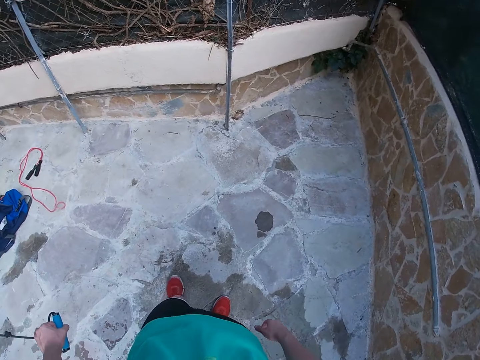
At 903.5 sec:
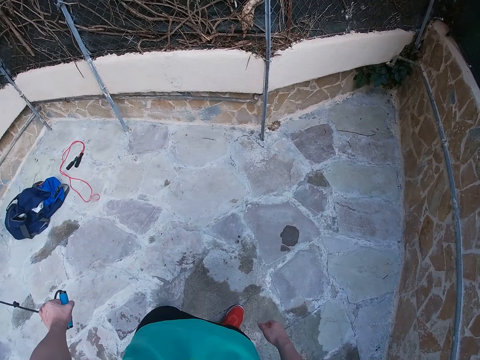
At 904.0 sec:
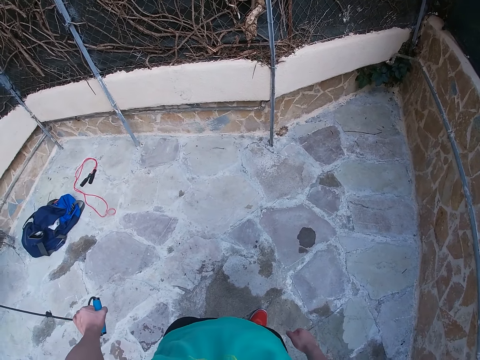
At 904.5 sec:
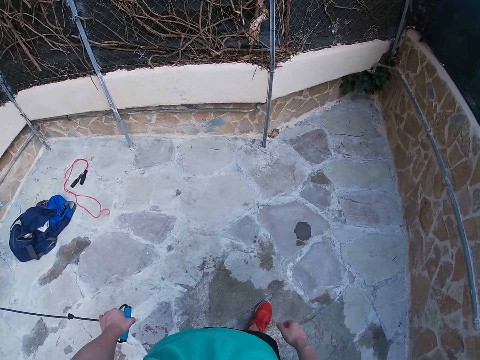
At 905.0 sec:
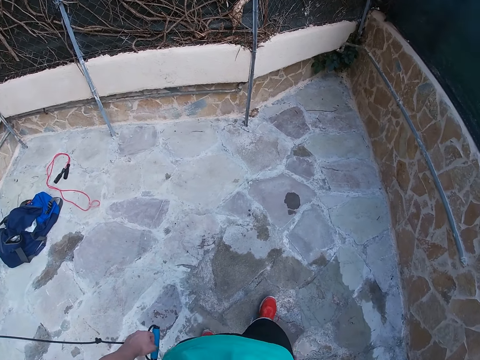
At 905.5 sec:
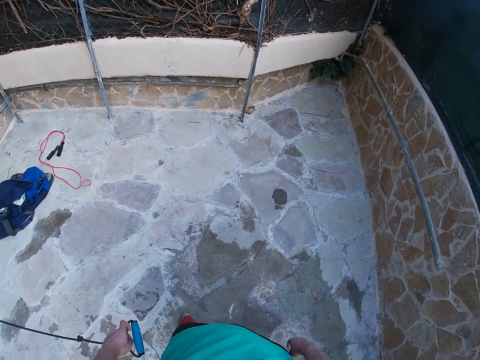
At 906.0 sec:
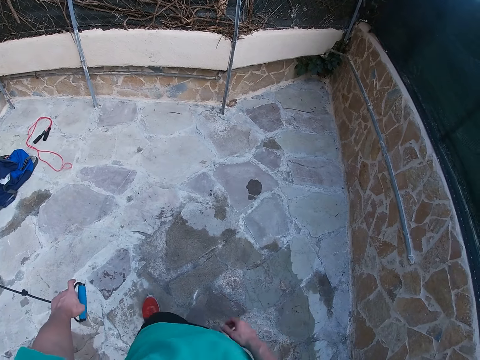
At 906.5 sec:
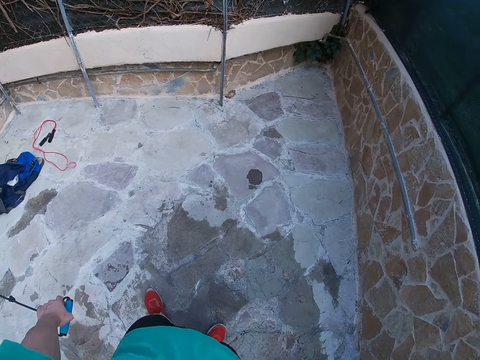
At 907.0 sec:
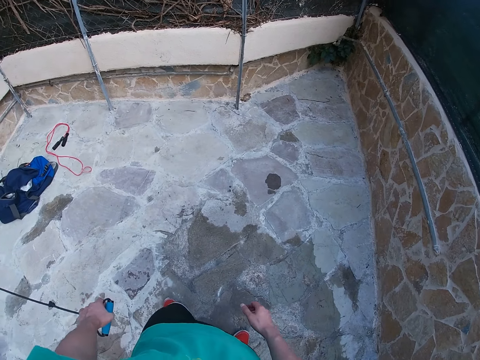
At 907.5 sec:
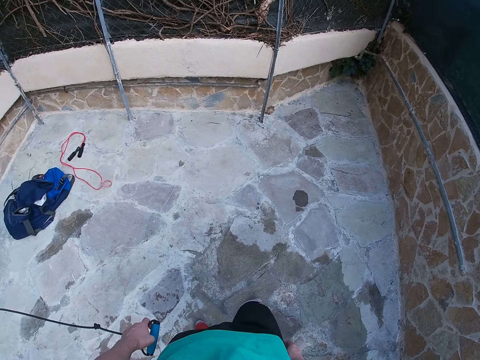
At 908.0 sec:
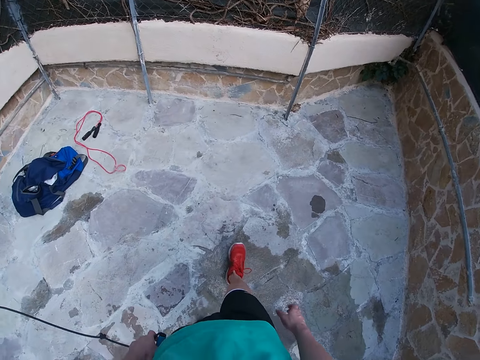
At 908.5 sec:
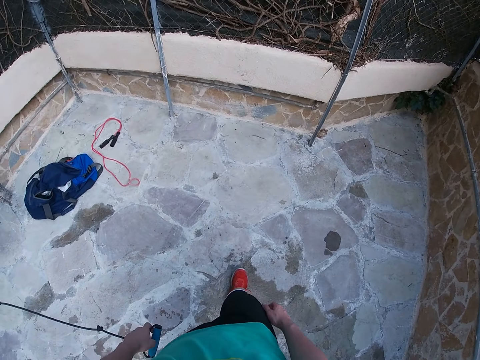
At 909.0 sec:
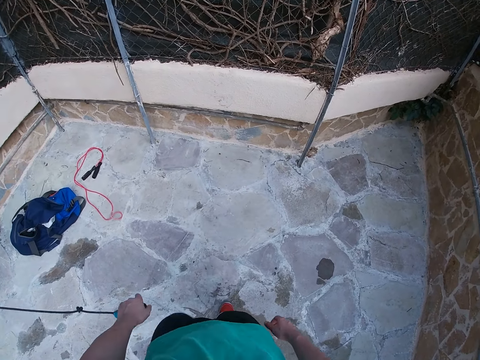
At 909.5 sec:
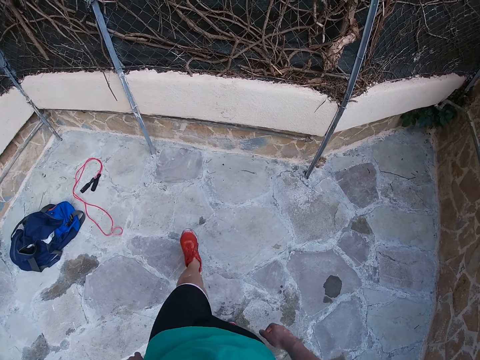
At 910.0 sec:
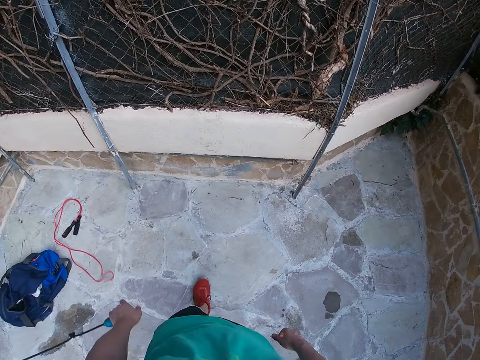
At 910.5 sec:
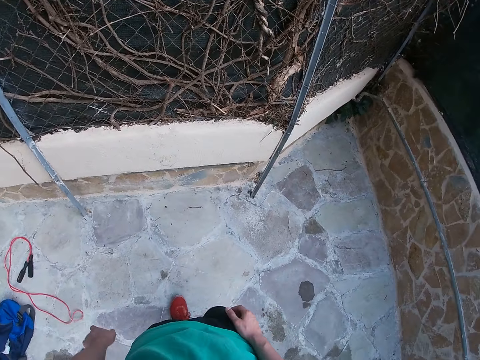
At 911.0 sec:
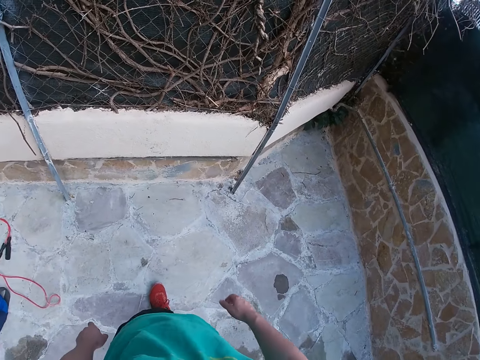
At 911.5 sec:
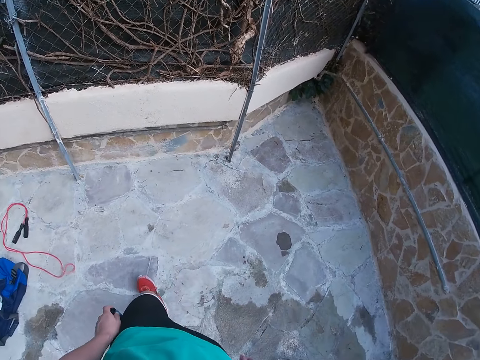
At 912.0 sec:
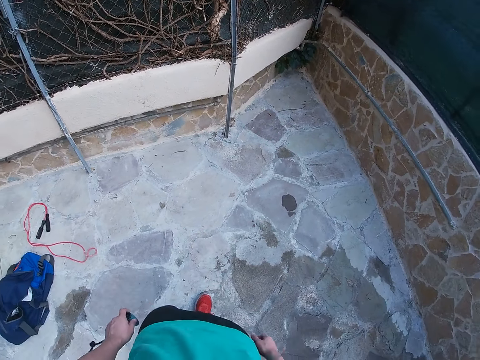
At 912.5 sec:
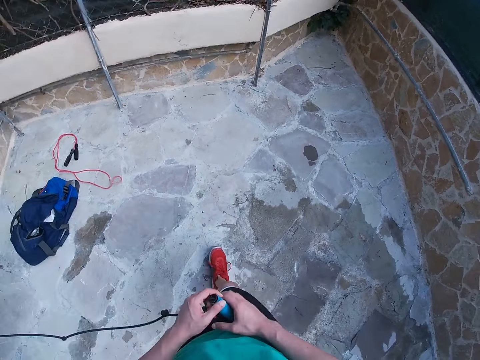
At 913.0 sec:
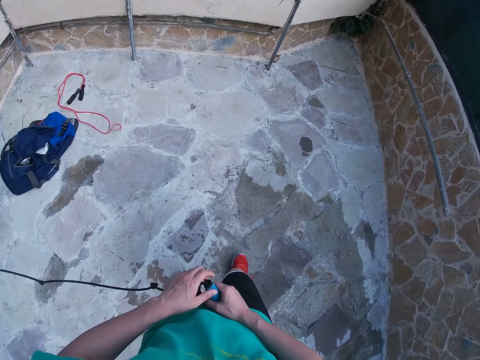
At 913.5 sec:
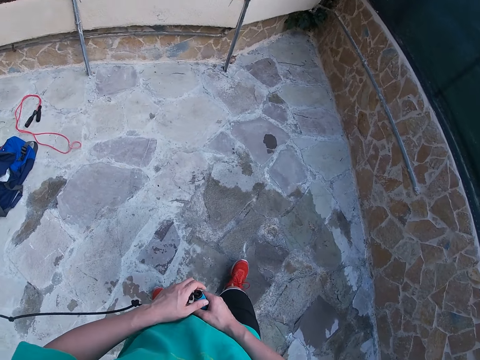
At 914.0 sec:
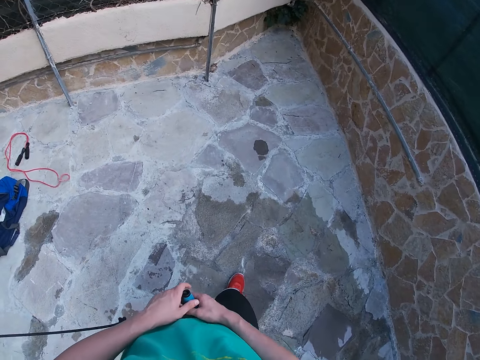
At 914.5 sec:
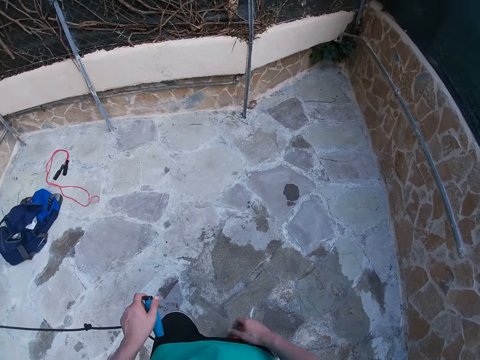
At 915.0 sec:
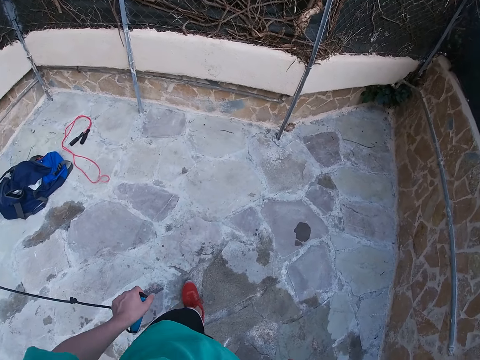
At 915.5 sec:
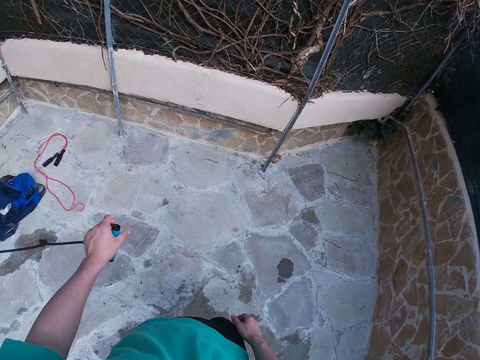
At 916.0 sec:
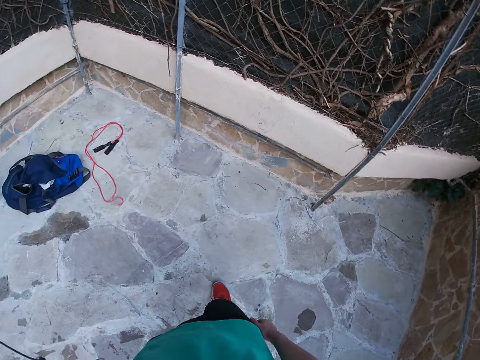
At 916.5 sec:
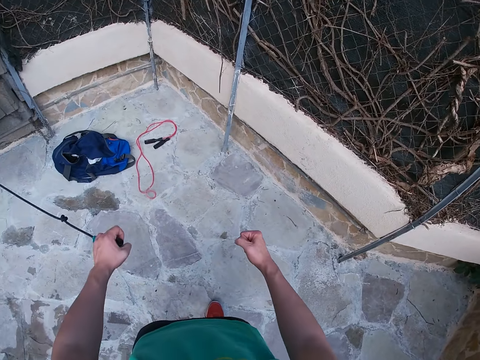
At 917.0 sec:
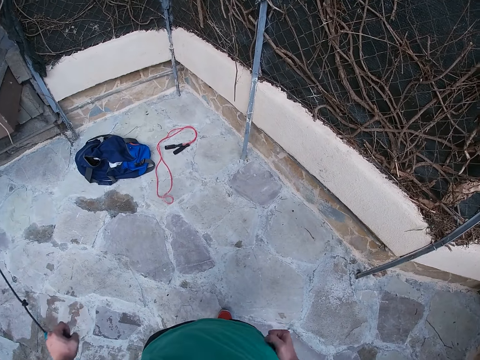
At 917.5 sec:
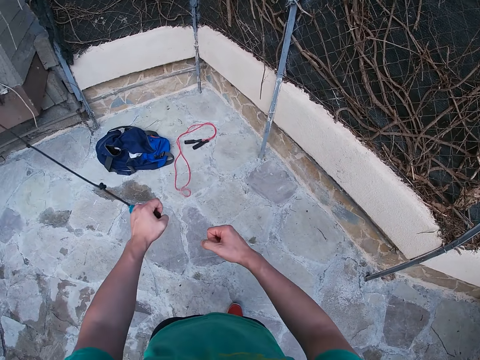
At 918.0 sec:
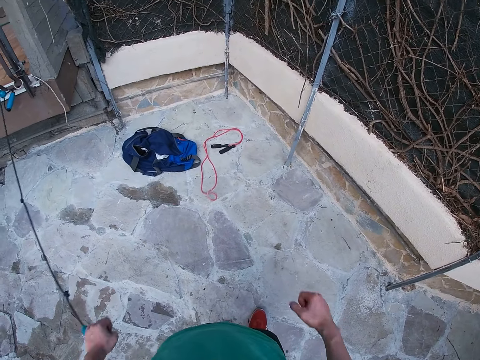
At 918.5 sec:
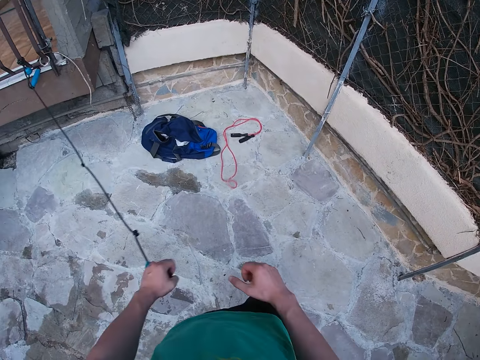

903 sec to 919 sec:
The camera wearer looks around and walks around. He holds the resistance band with the right hand. He transfers the resistance band to the left hand. He swings his hands.

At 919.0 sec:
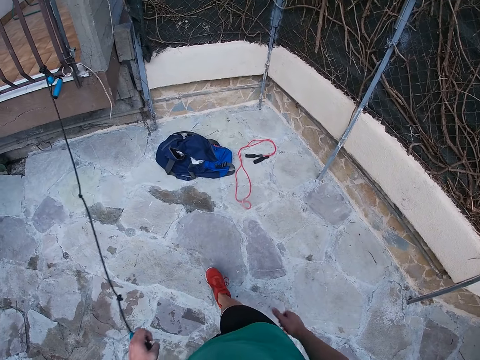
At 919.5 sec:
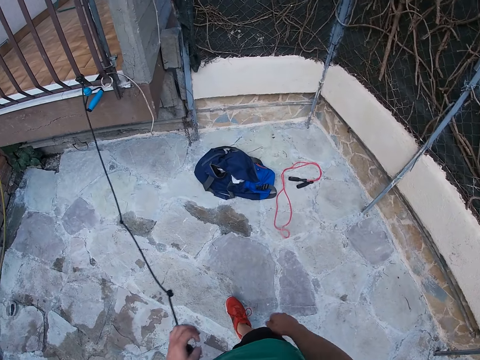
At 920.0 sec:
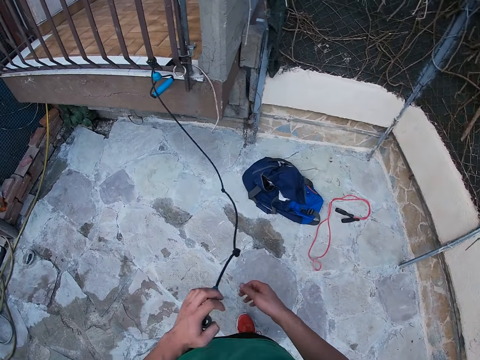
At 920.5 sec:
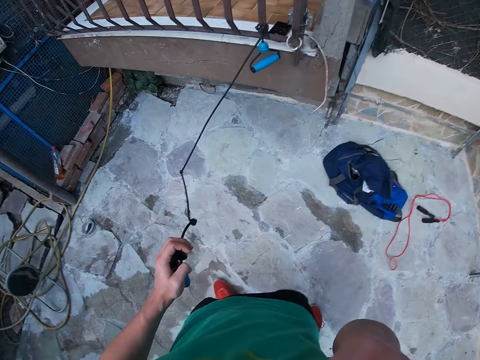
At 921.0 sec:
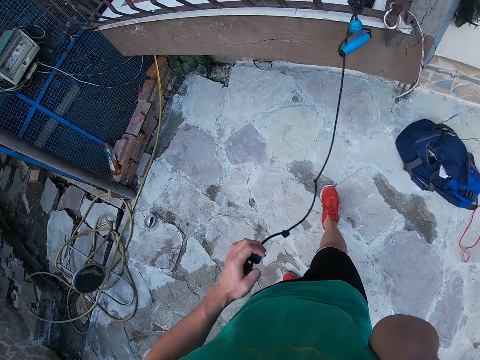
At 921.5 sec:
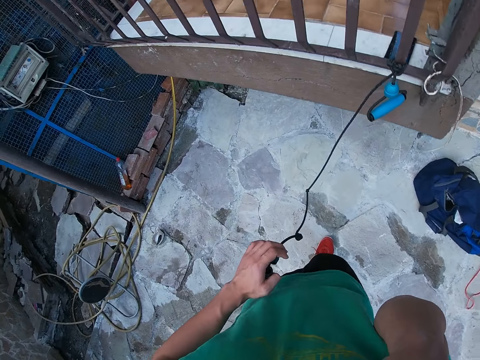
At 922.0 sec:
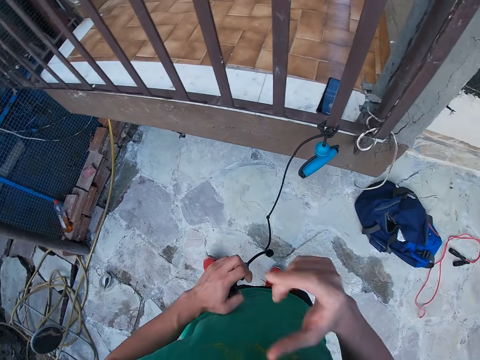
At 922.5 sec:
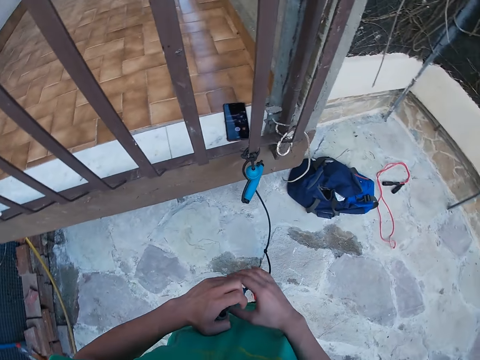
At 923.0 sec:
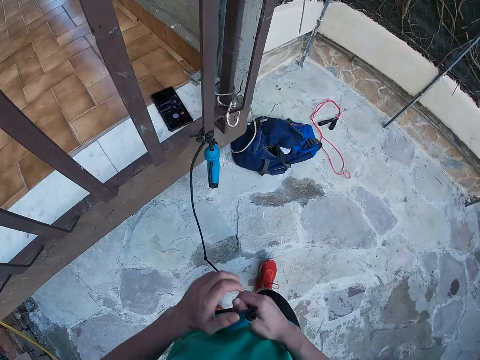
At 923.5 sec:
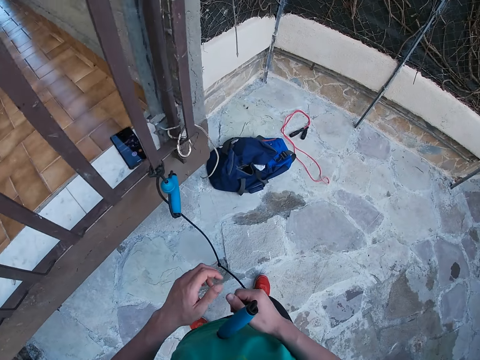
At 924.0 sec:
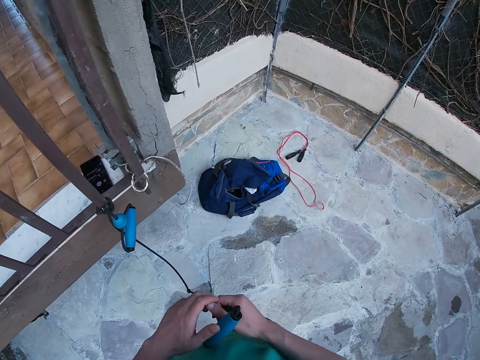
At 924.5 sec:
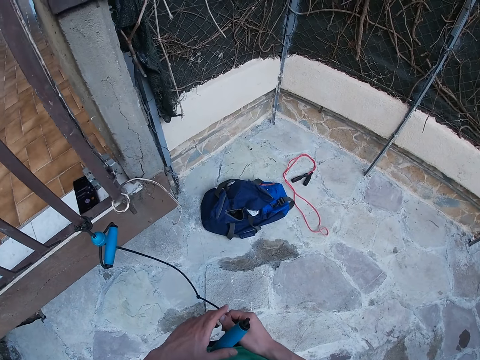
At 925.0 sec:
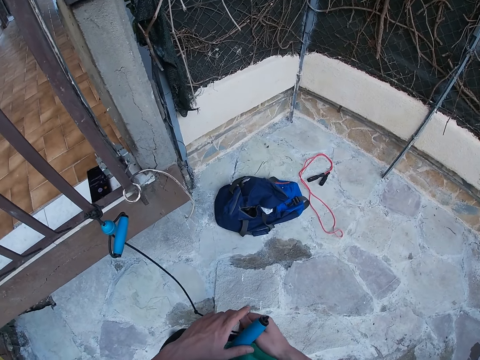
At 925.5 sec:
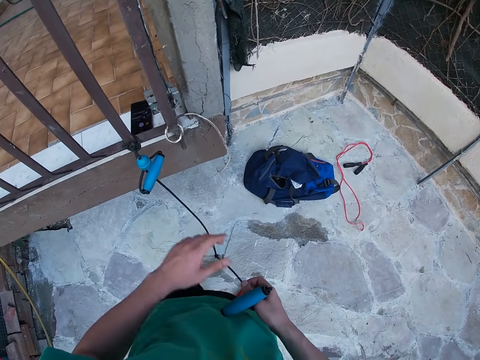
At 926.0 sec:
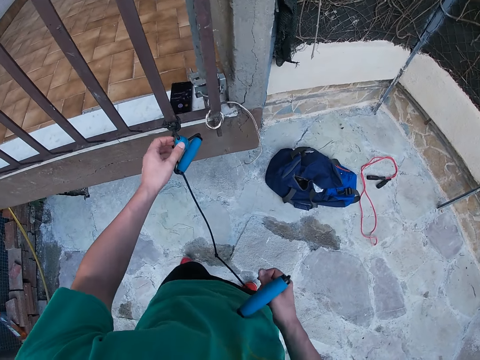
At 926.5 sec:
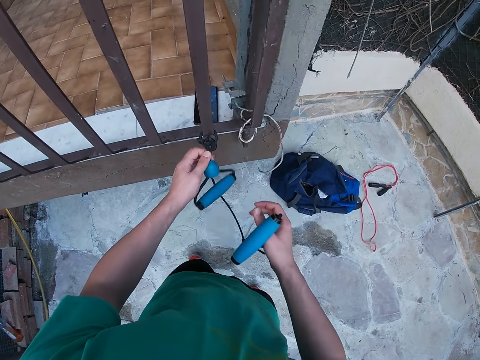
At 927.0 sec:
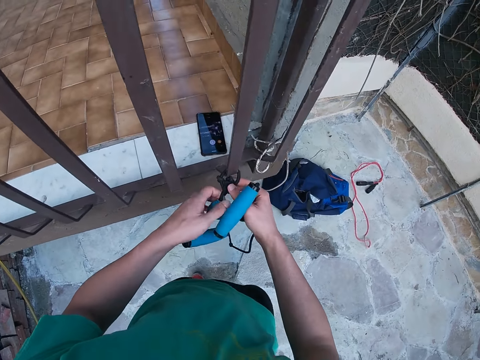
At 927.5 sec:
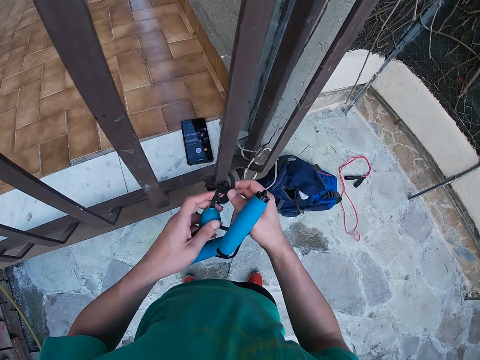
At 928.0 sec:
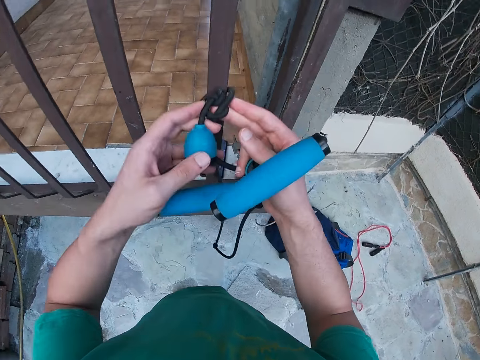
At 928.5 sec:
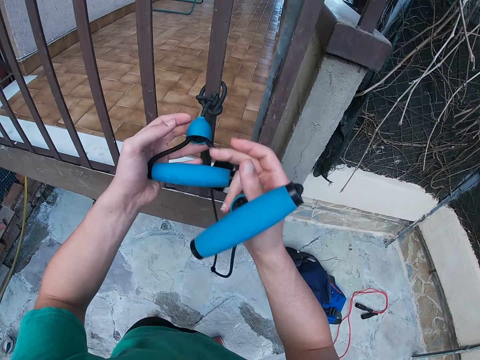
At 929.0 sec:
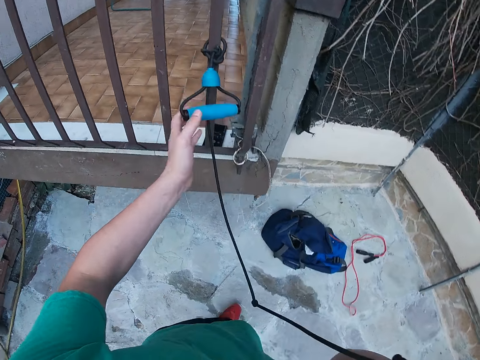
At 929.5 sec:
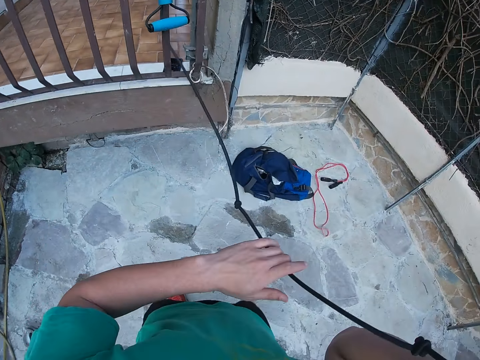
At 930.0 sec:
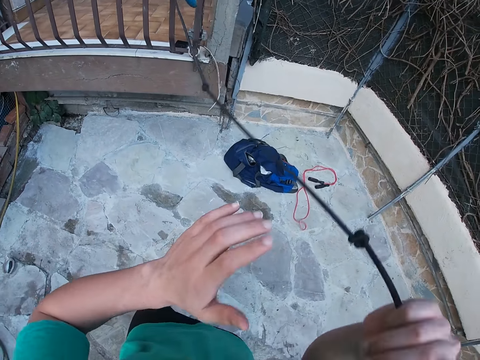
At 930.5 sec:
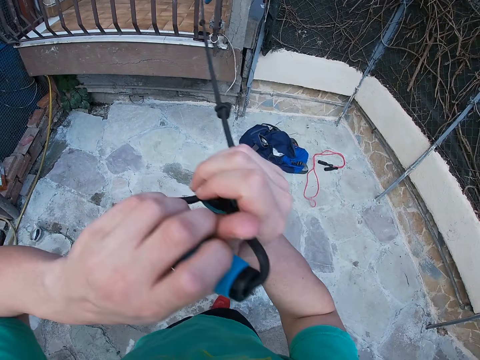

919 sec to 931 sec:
The camera wearer walks around. He touches his face. He touches the shoulder. He adjusts the resistance band. He looks around. He moves a rope on the metal grill. He moves around and holds the resistance band with the left hand.
